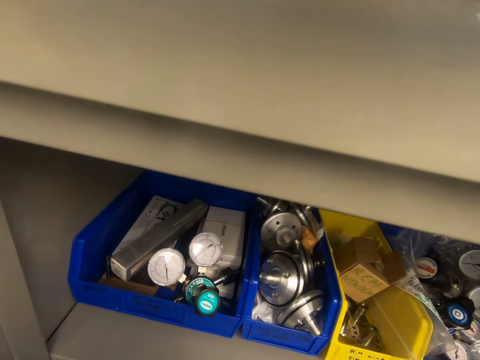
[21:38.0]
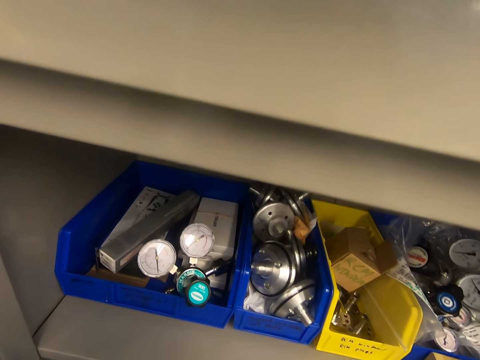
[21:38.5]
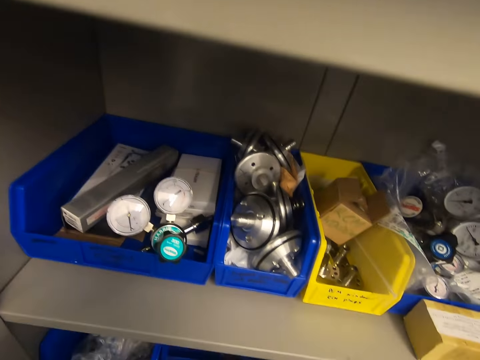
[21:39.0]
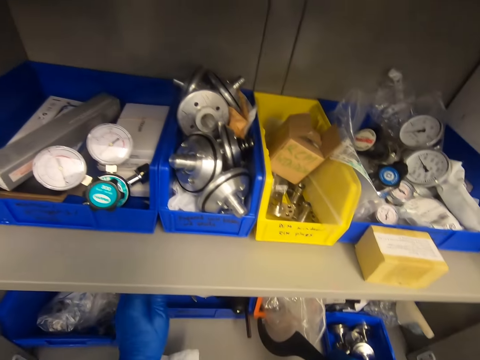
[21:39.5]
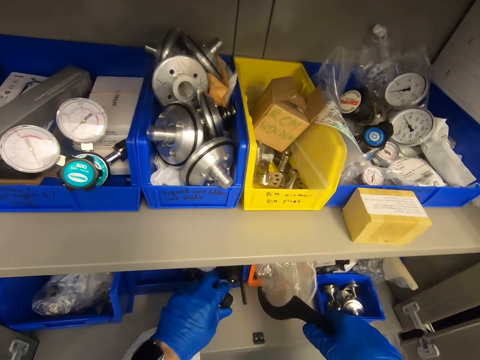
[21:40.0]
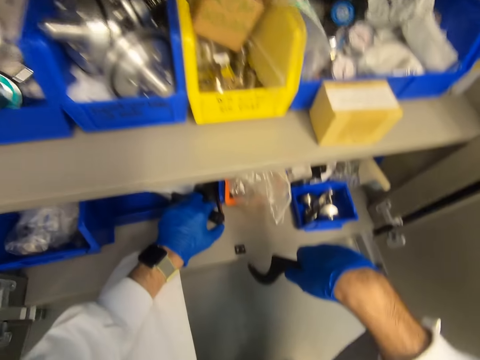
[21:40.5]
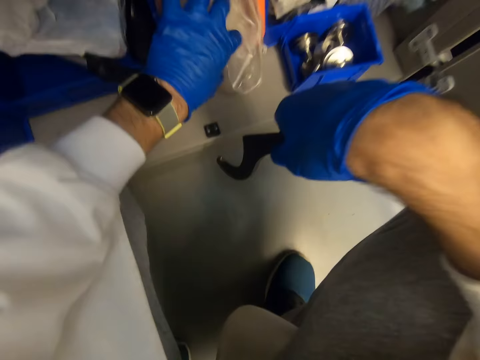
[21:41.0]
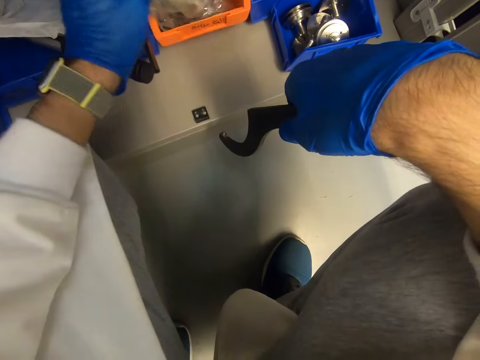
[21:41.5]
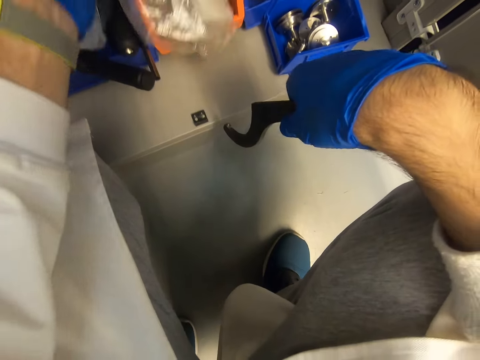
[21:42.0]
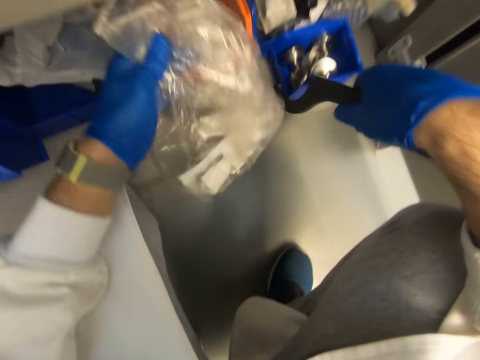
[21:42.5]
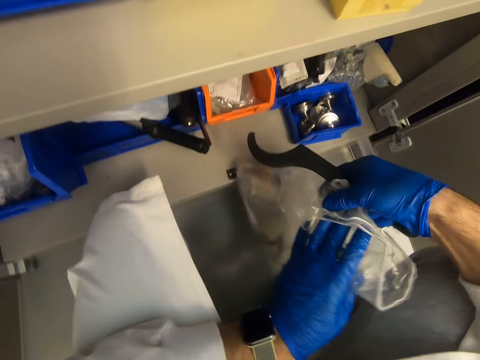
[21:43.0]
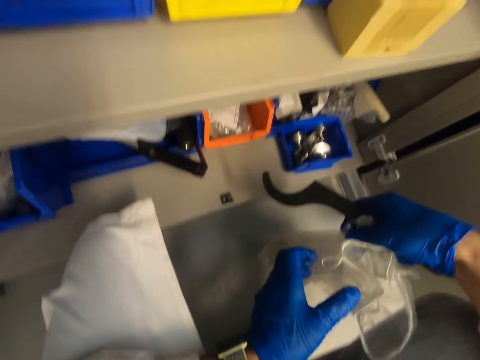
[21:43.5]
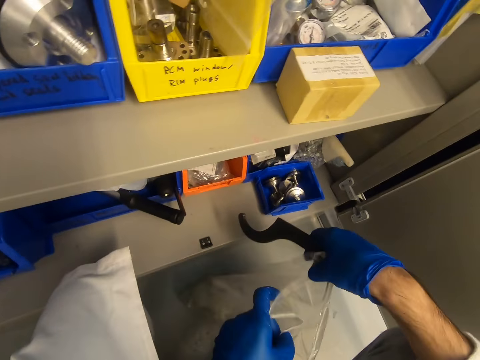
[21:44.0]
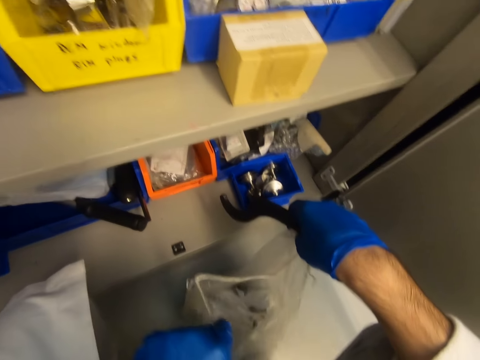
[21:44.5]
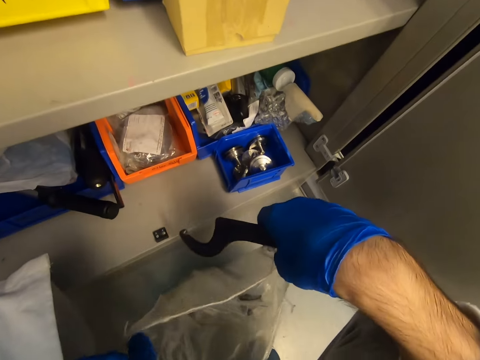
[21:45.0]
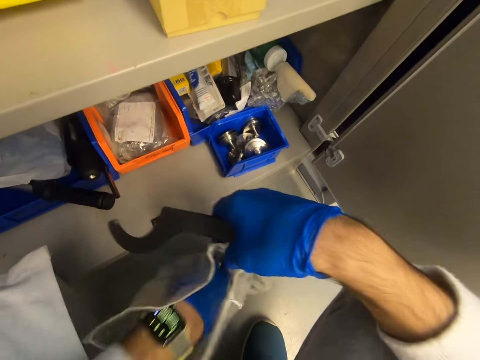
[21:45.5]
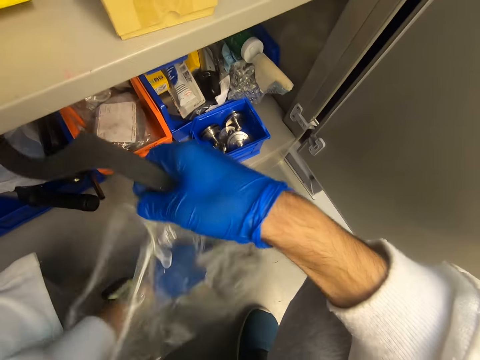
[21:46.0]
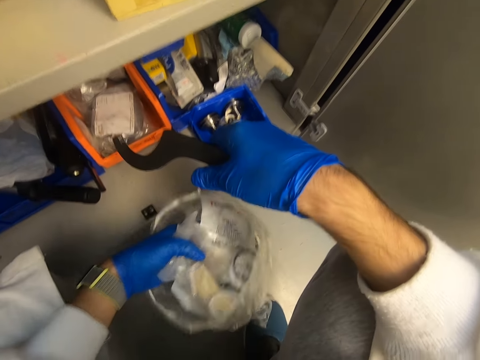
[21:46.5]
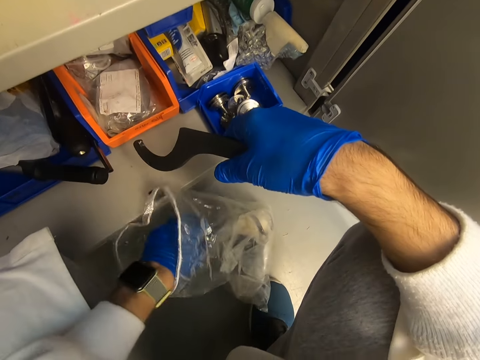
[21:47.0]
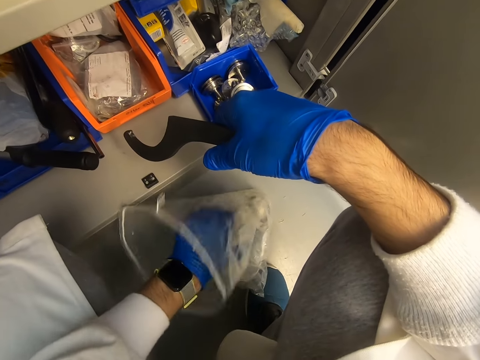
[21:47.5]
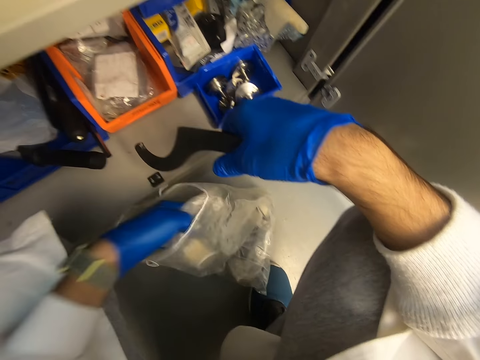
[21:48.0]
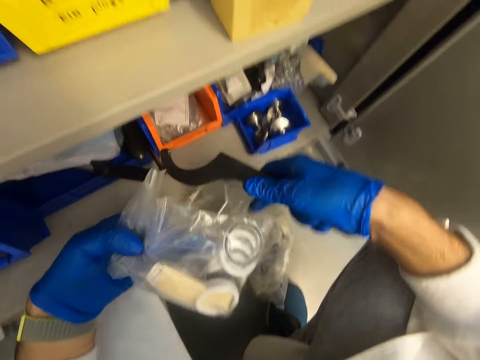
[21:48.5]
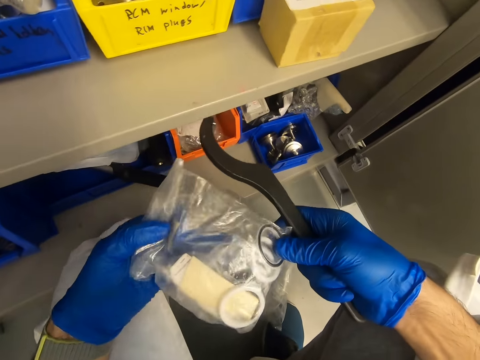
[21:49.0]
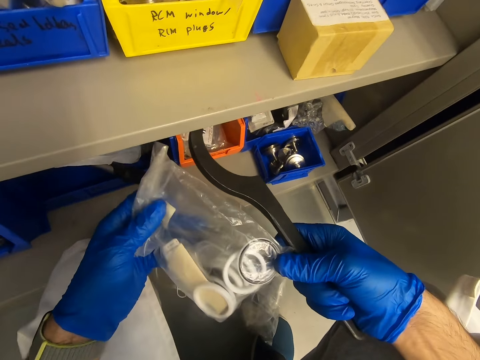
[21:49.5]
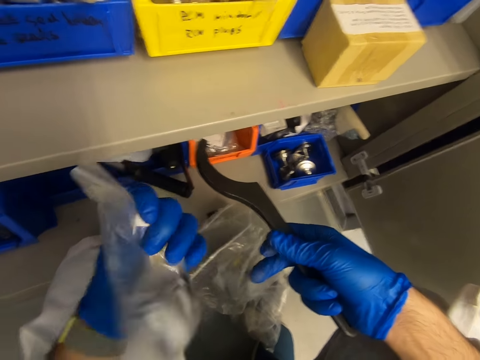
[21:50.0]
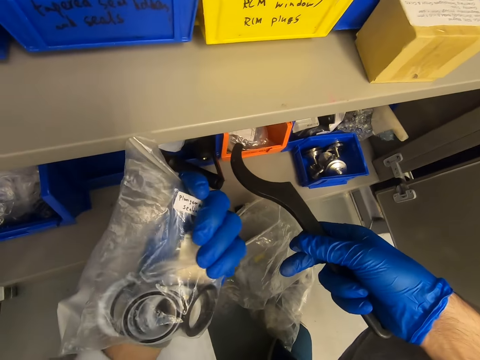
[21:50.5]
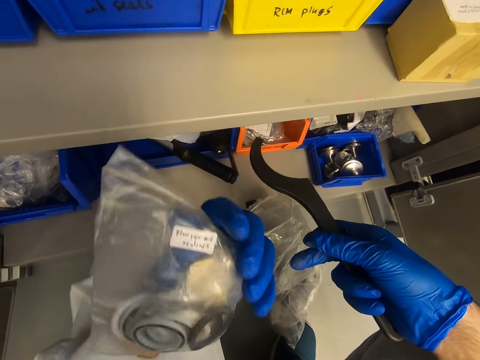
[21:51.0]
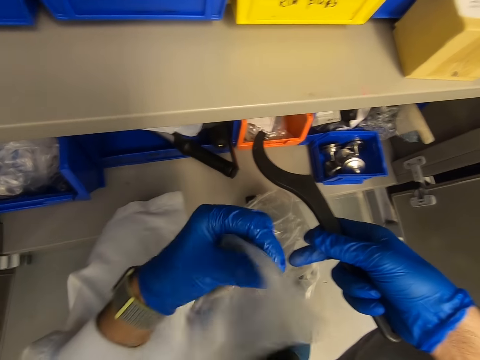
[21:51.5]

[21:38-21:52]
The camera wearer looks at something. They touch something. They touch the paper. They open the paper bag. They remove something from the paper. They look at something. They hold the storage paper bag.

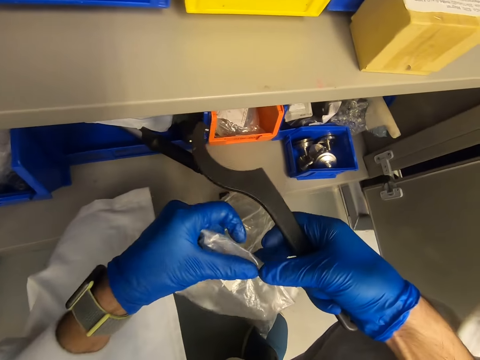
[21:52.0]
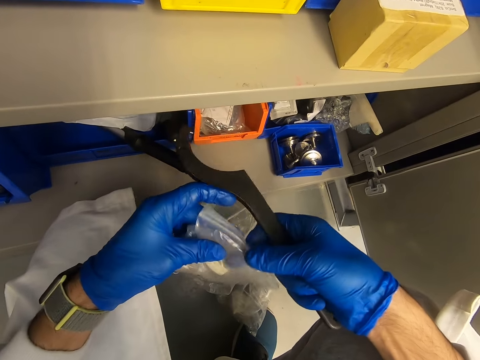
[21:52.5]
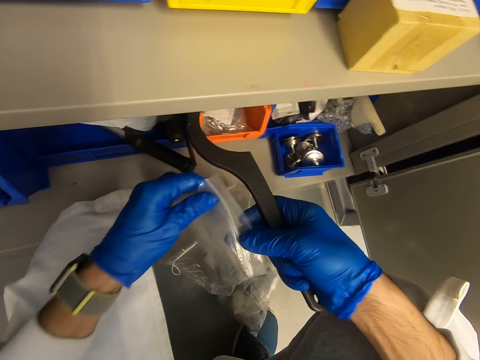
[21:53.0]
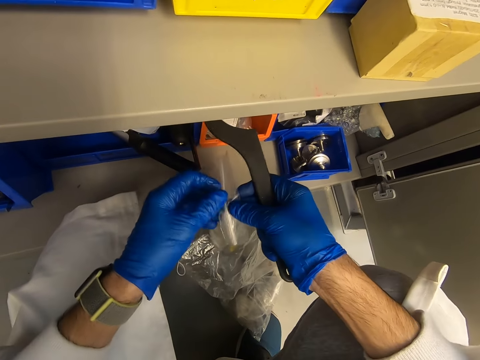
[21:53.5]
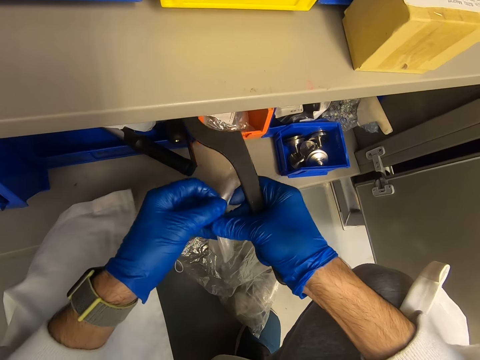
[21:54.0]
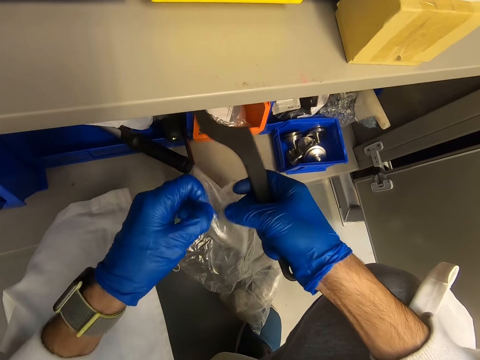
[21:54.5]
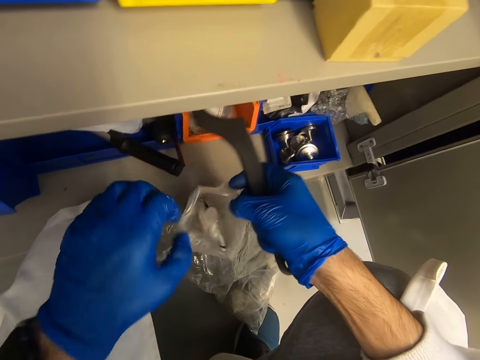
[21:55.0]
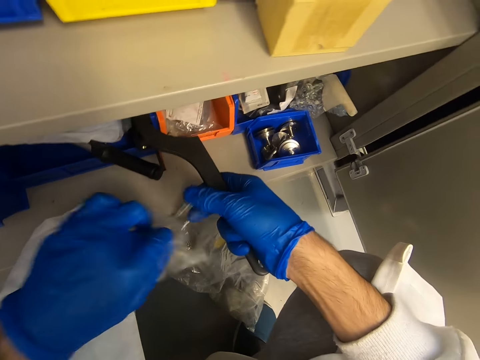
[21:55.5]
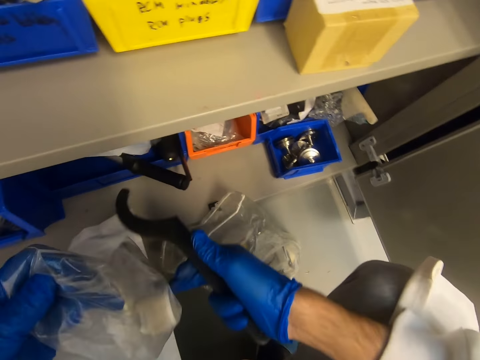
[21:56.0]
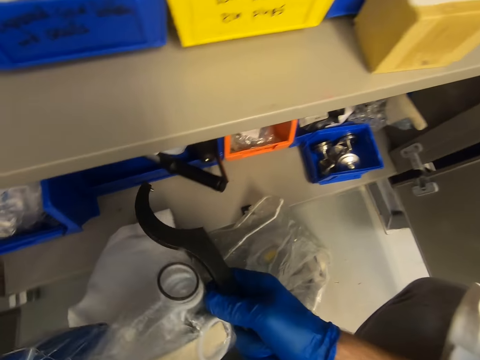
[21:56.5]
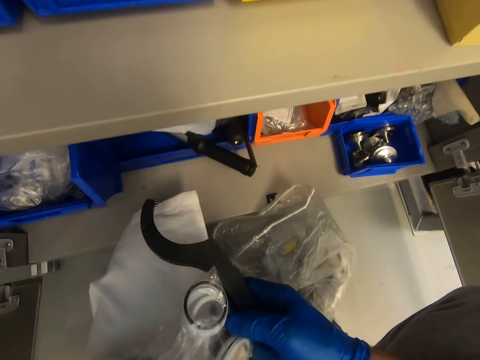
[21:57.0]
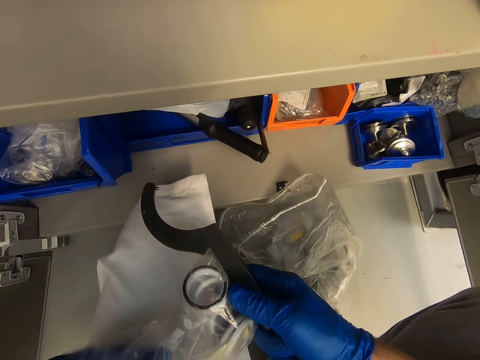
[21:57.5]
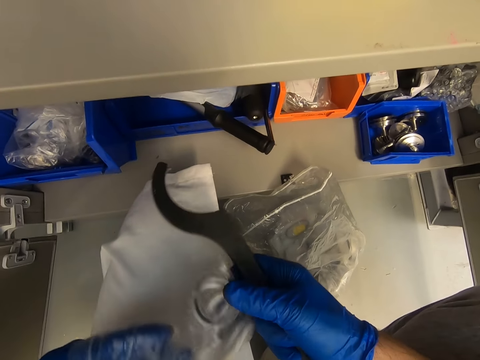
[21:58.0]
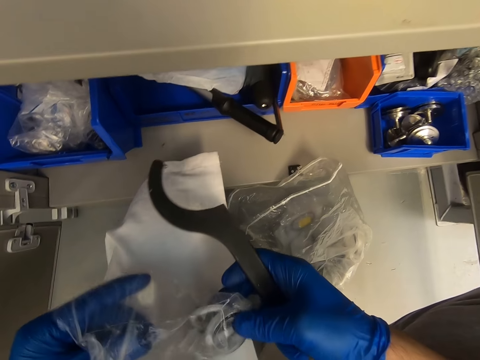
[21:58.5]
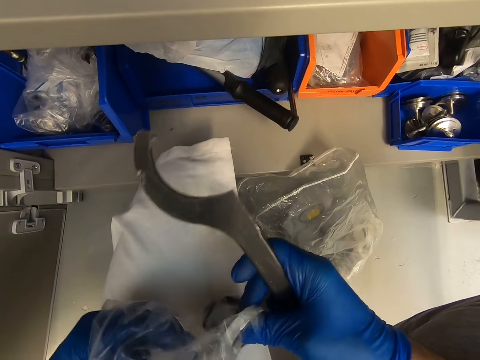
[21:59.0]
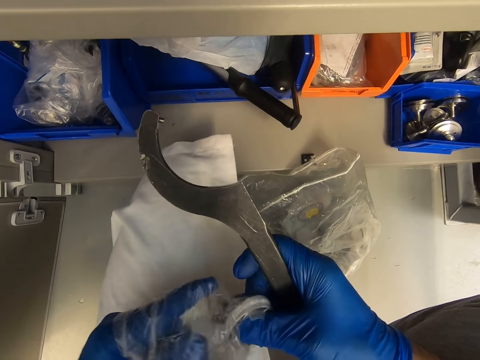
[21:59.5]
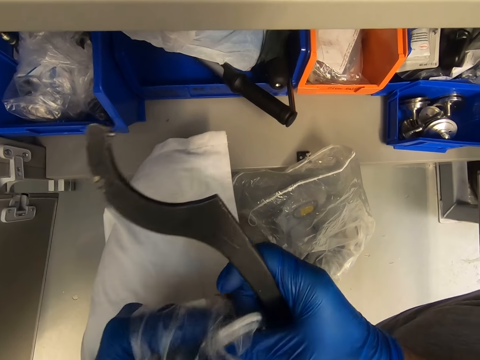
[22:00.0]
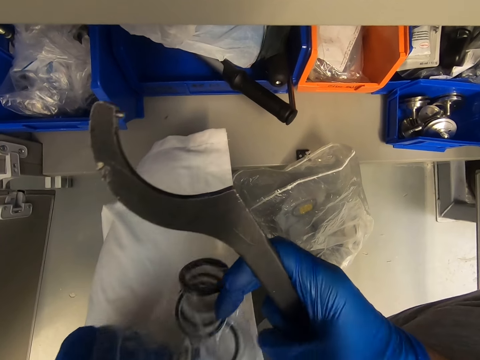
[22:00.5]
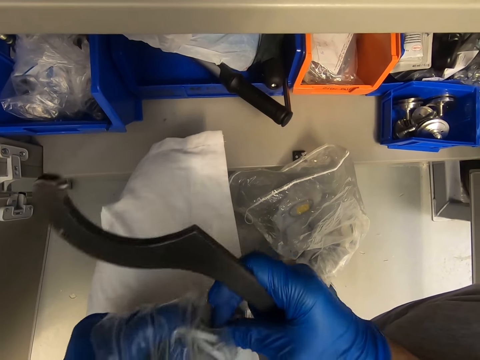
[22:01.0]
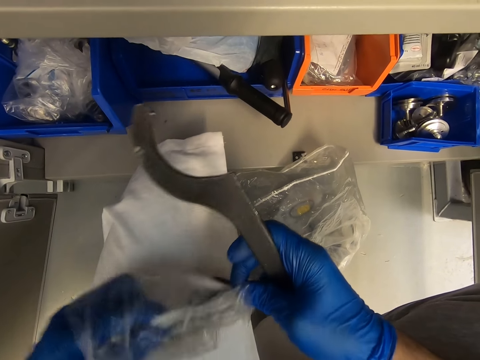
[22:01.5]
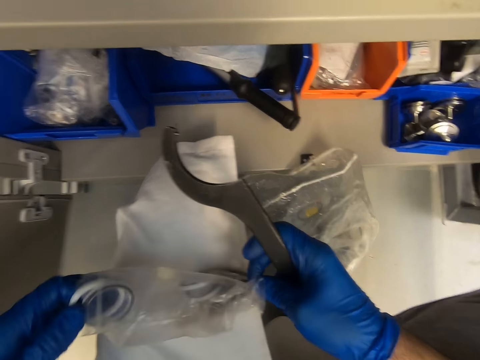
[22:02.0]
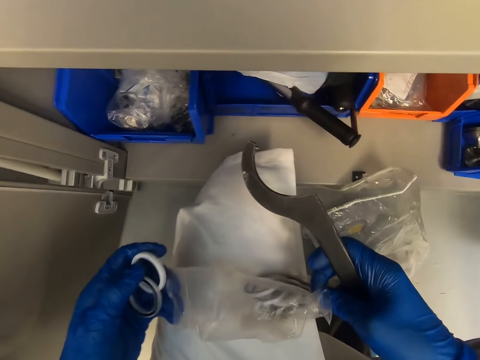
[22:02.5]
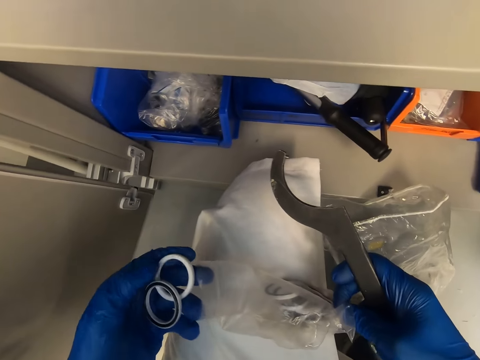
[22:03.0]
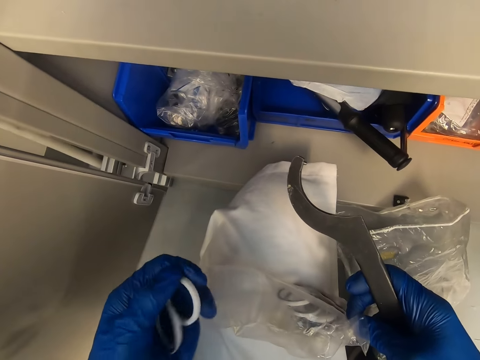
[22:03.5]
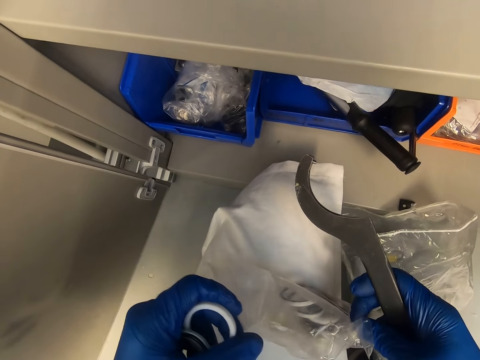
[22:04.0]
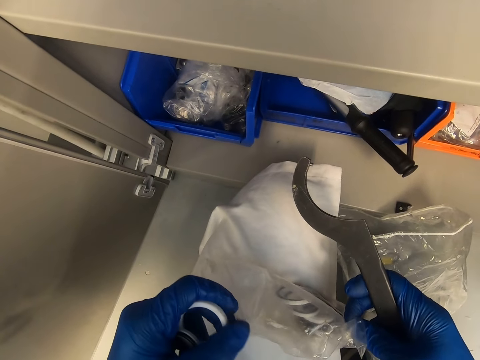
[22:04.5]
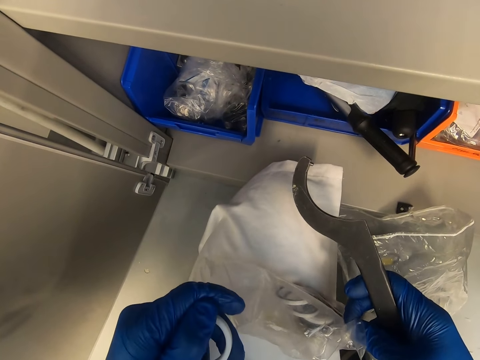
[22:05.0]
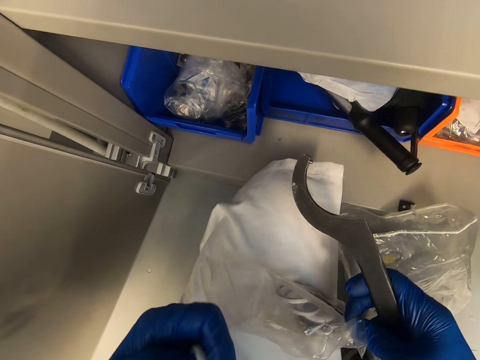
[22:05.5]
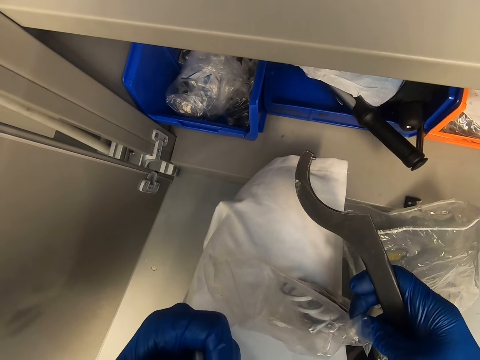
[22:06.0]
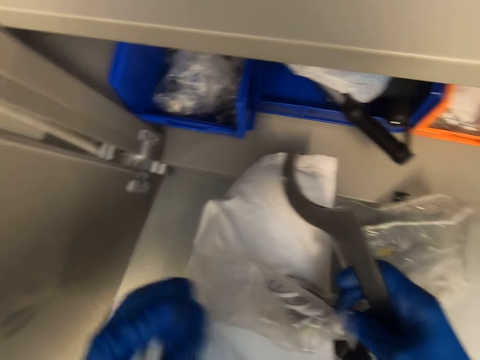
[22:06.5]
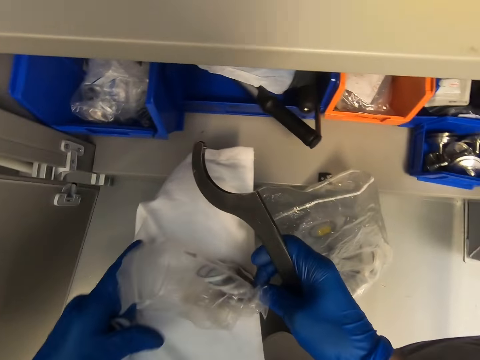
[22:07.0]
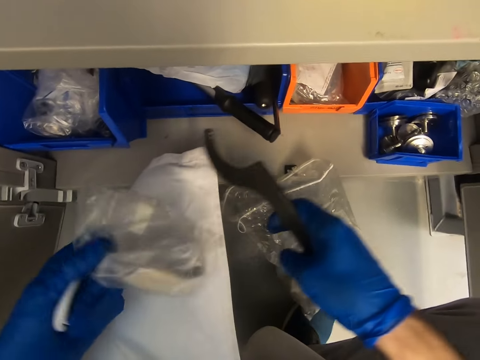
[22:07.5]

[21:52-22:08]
The camera wearer opens the storage paper. They look at something. They remove something from the paper. They look at something. They hold the ribbon.
